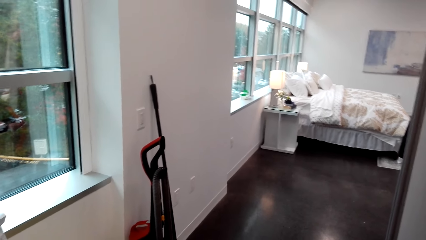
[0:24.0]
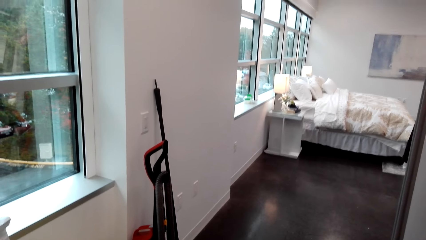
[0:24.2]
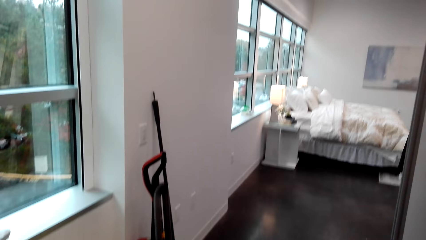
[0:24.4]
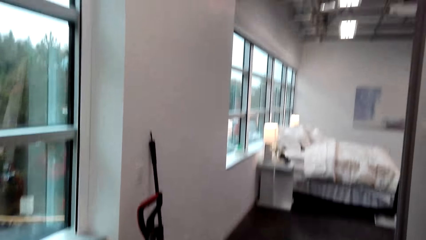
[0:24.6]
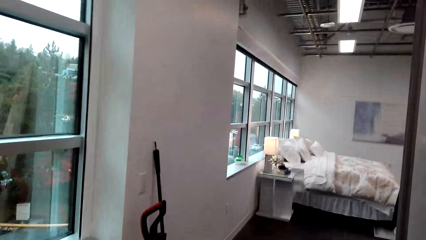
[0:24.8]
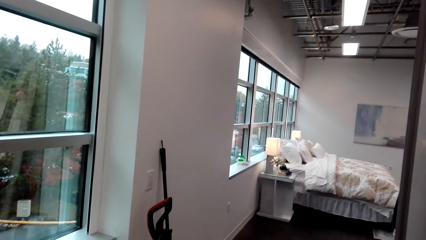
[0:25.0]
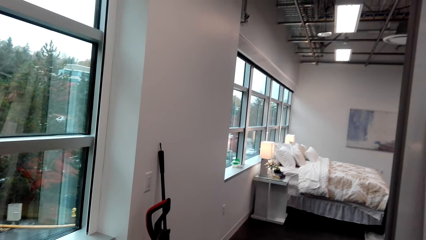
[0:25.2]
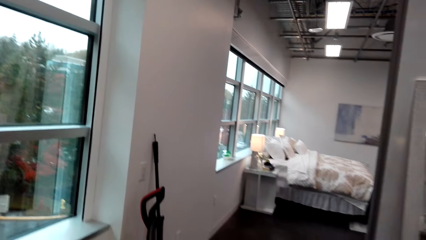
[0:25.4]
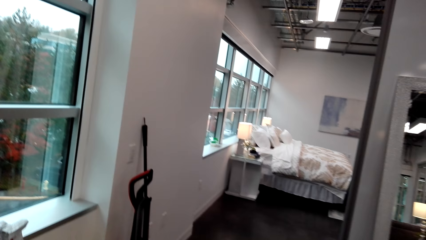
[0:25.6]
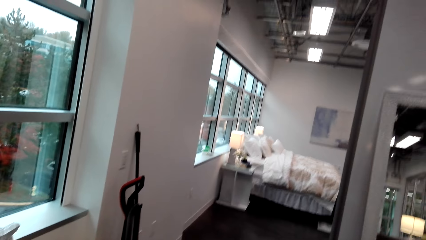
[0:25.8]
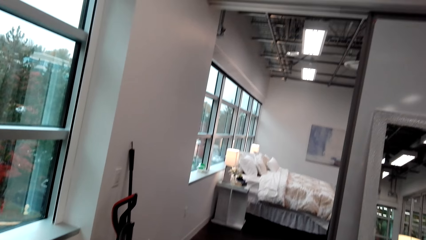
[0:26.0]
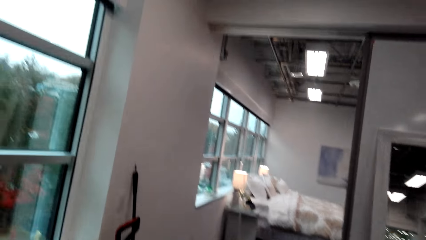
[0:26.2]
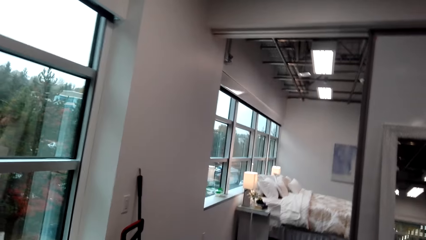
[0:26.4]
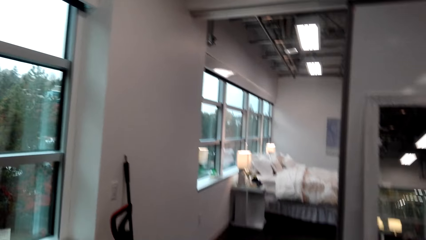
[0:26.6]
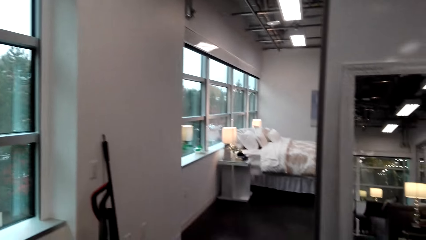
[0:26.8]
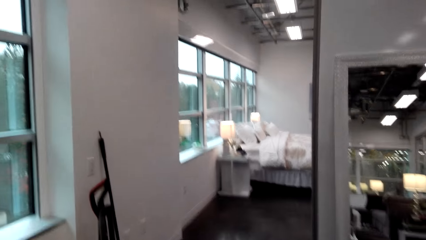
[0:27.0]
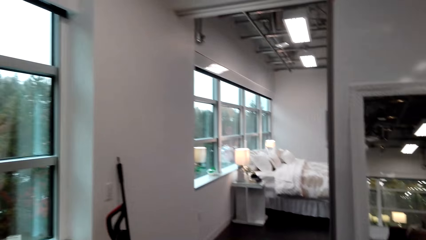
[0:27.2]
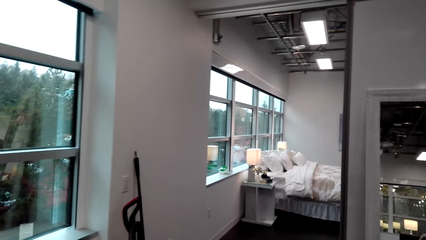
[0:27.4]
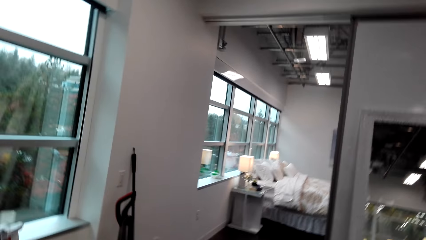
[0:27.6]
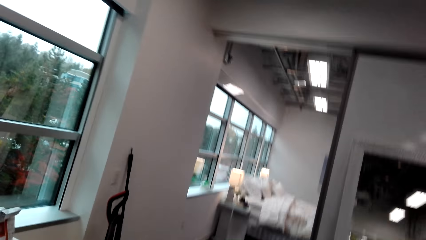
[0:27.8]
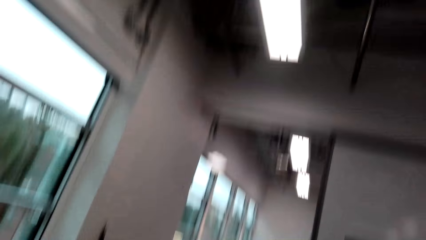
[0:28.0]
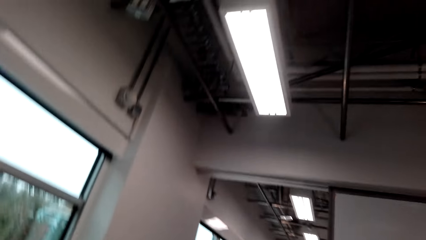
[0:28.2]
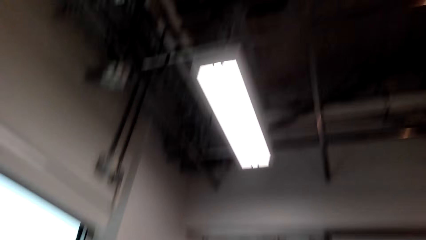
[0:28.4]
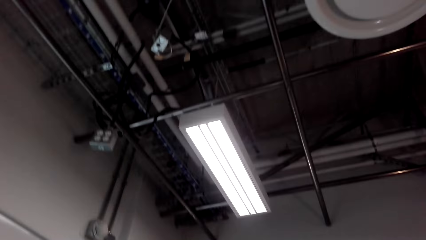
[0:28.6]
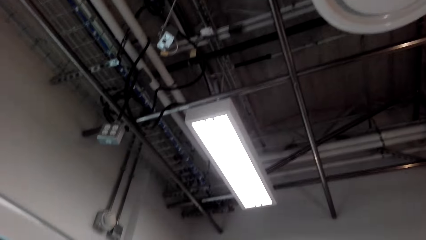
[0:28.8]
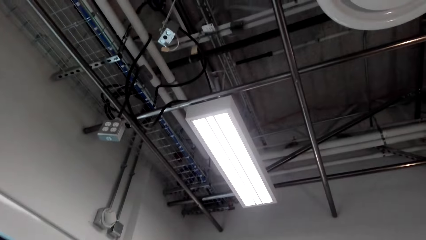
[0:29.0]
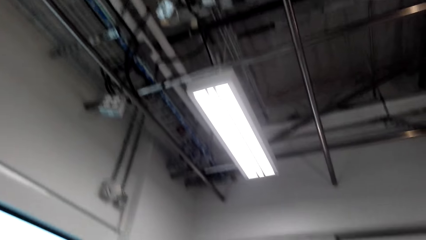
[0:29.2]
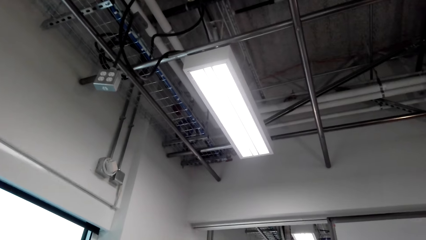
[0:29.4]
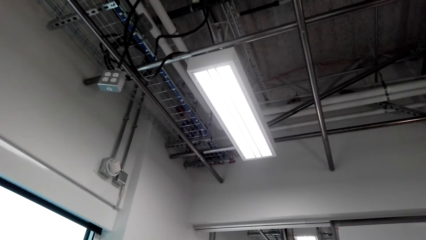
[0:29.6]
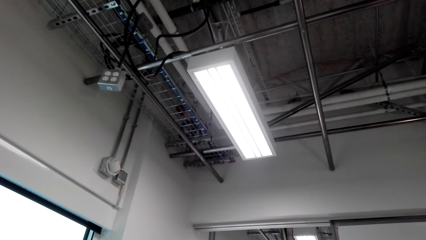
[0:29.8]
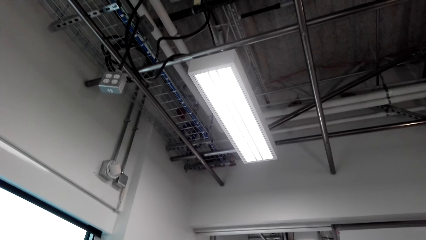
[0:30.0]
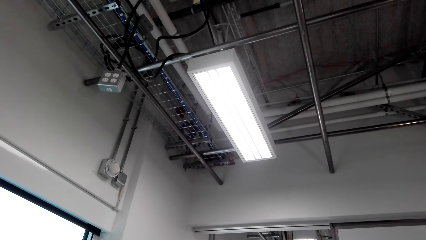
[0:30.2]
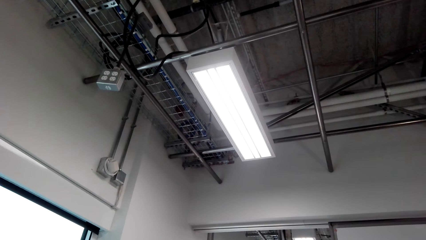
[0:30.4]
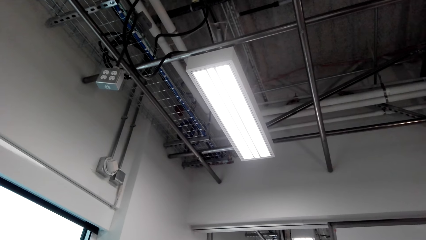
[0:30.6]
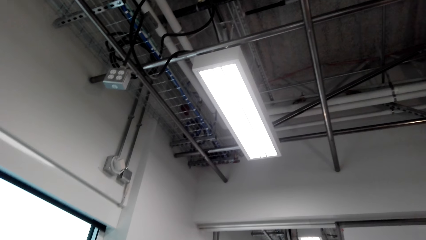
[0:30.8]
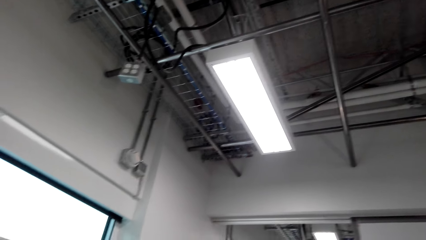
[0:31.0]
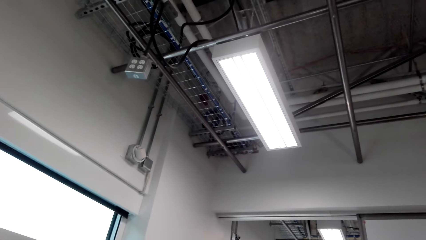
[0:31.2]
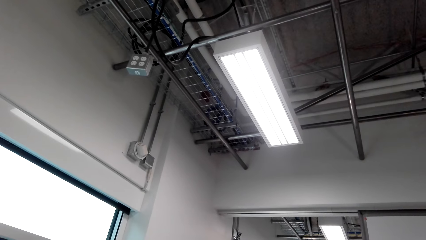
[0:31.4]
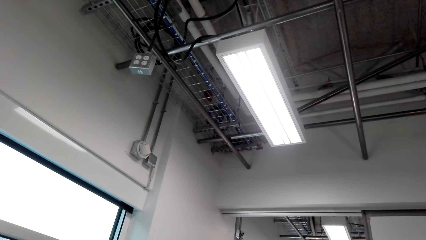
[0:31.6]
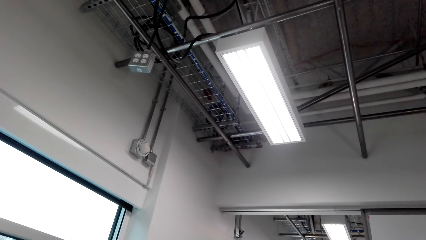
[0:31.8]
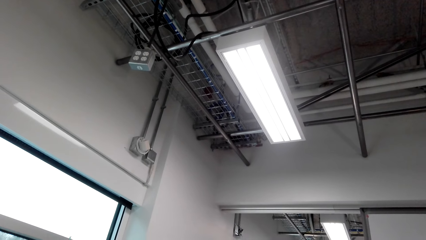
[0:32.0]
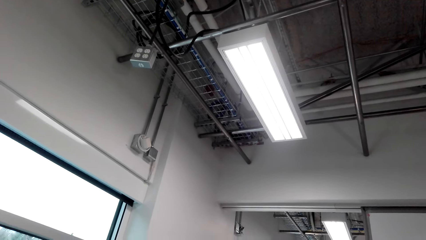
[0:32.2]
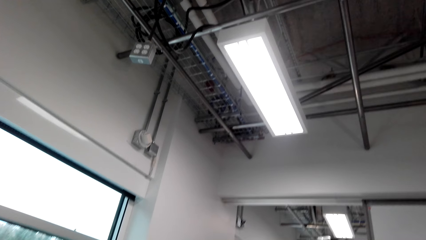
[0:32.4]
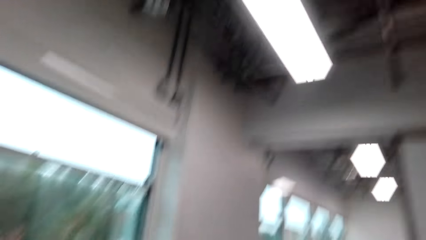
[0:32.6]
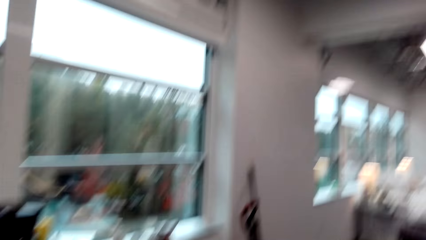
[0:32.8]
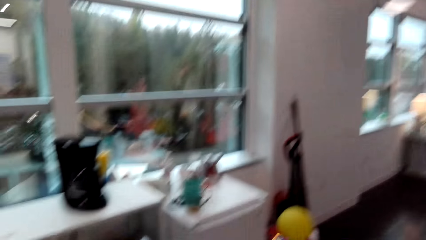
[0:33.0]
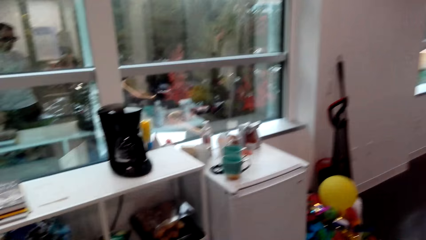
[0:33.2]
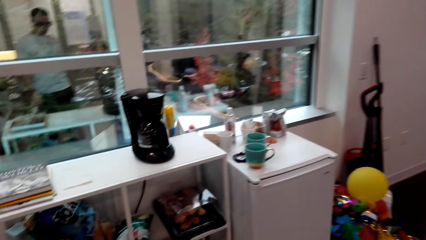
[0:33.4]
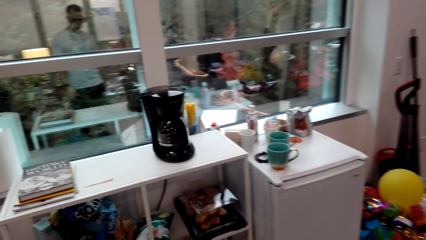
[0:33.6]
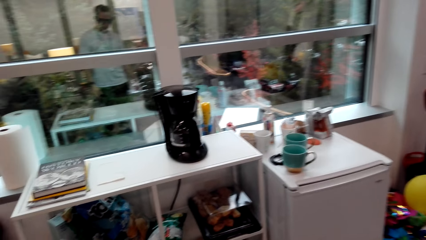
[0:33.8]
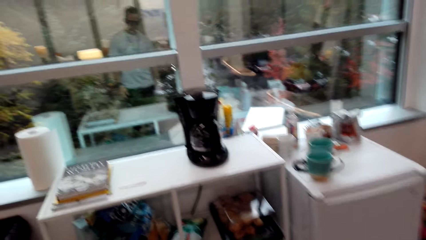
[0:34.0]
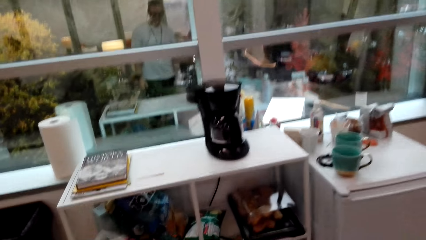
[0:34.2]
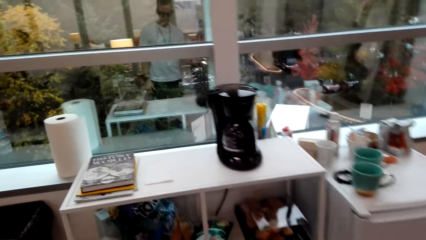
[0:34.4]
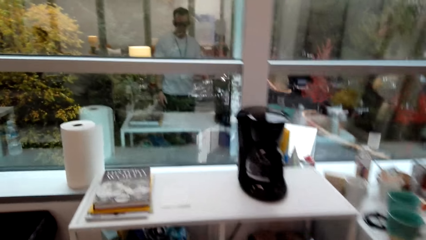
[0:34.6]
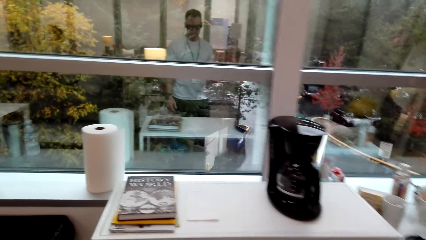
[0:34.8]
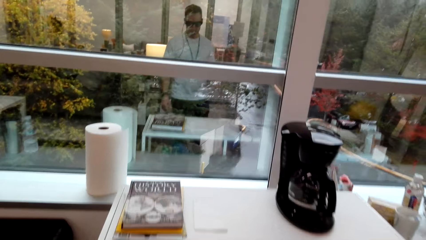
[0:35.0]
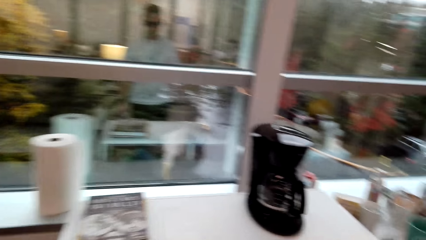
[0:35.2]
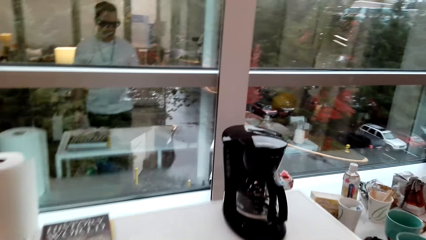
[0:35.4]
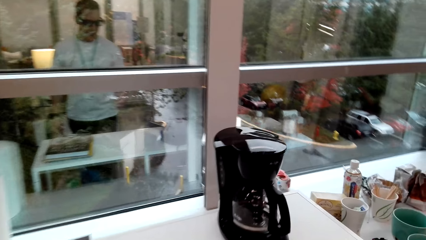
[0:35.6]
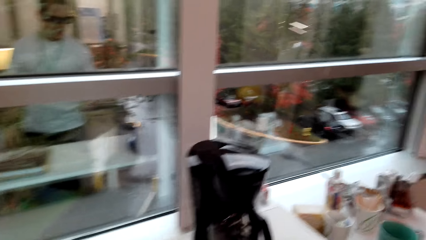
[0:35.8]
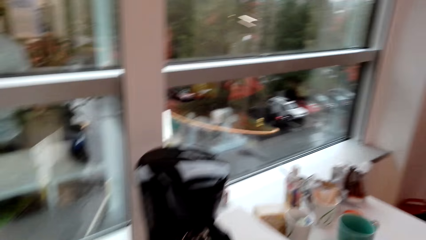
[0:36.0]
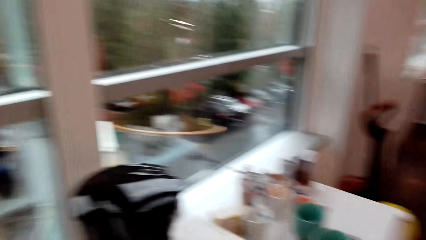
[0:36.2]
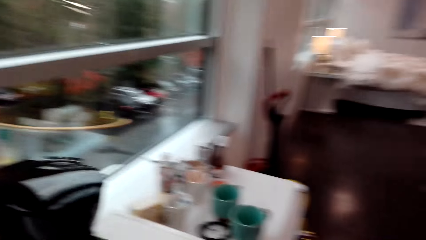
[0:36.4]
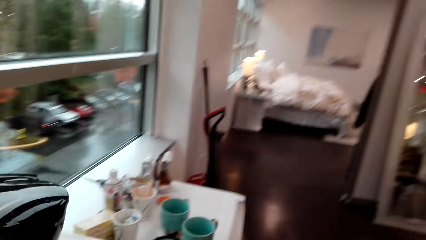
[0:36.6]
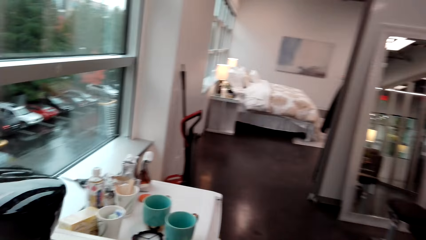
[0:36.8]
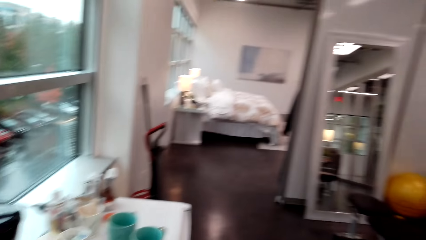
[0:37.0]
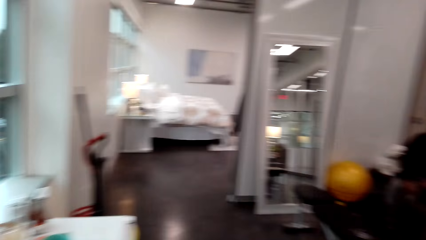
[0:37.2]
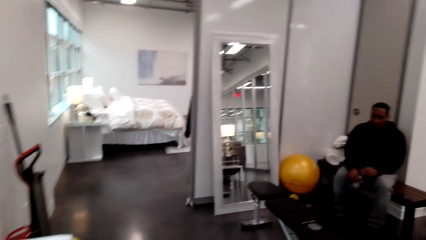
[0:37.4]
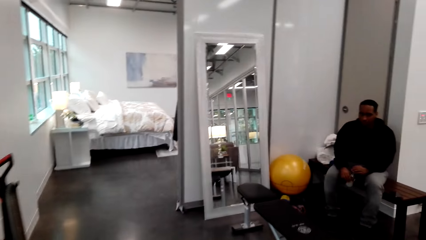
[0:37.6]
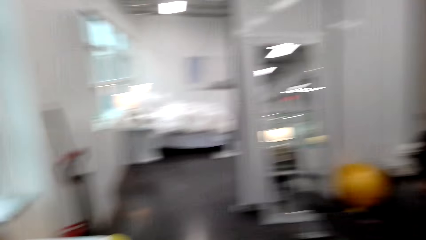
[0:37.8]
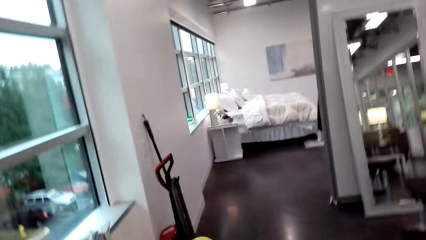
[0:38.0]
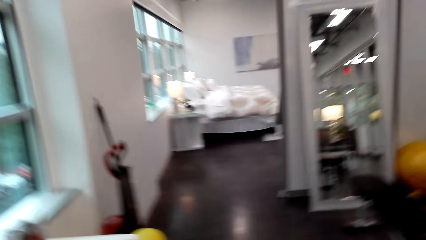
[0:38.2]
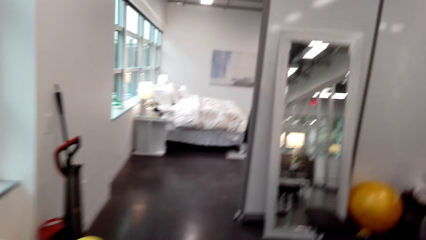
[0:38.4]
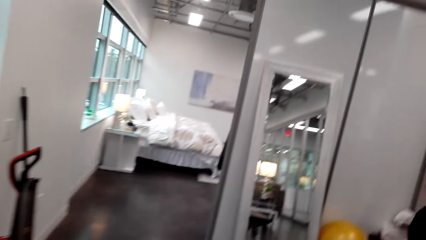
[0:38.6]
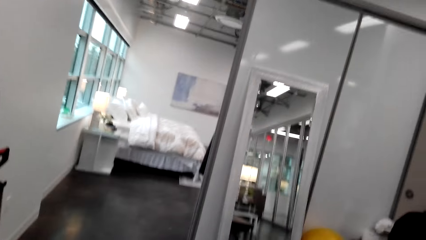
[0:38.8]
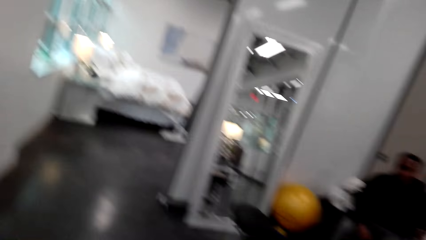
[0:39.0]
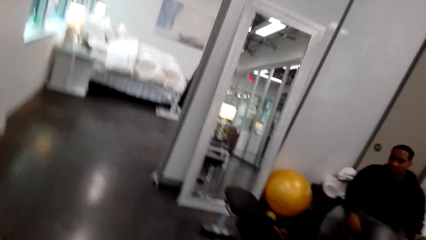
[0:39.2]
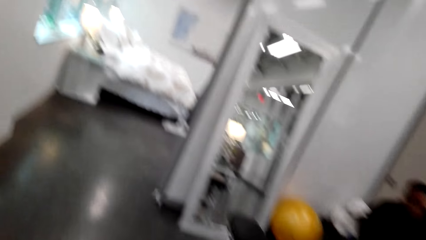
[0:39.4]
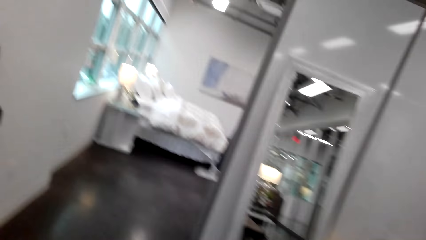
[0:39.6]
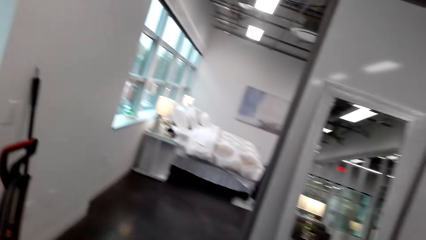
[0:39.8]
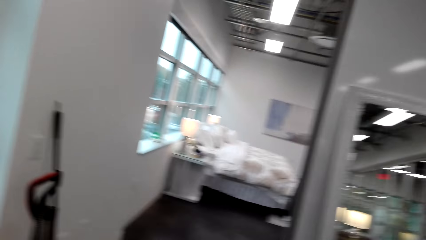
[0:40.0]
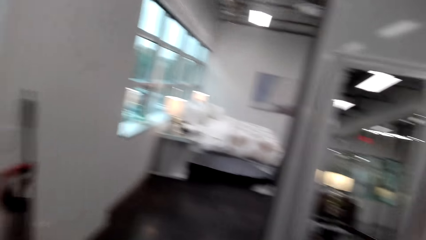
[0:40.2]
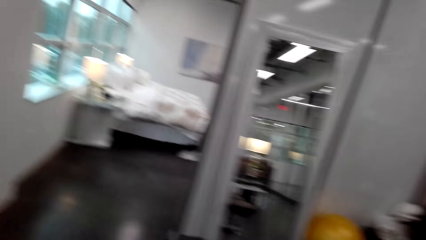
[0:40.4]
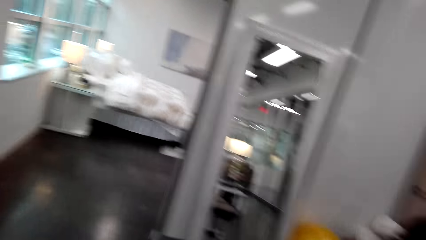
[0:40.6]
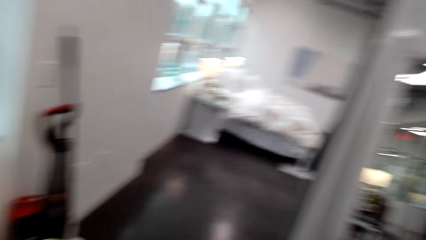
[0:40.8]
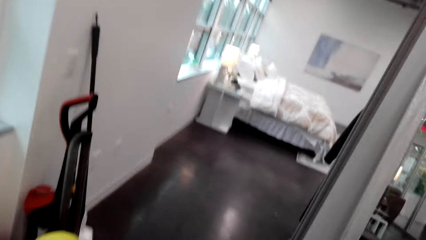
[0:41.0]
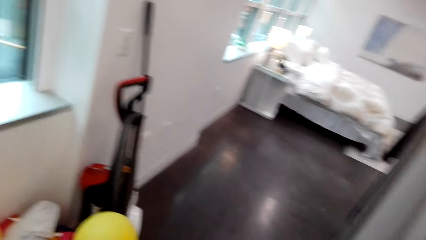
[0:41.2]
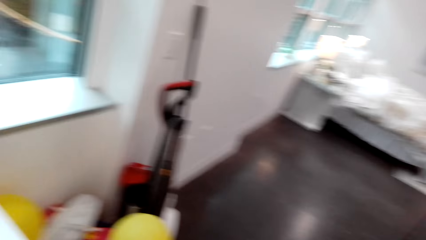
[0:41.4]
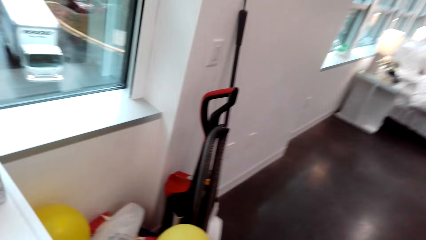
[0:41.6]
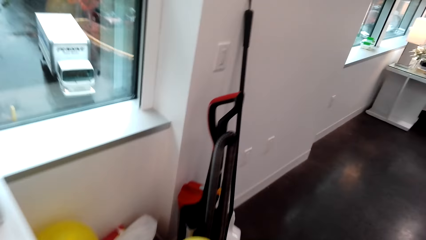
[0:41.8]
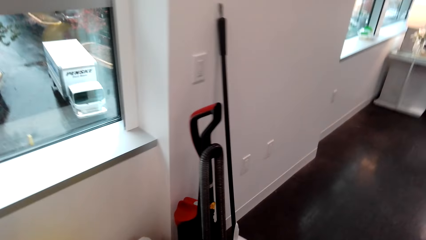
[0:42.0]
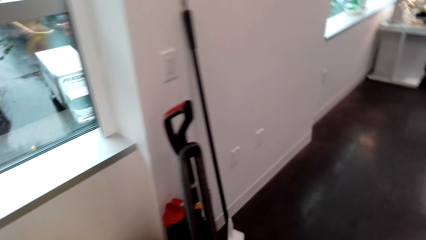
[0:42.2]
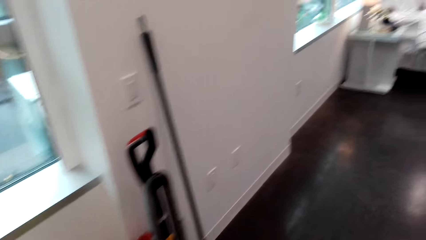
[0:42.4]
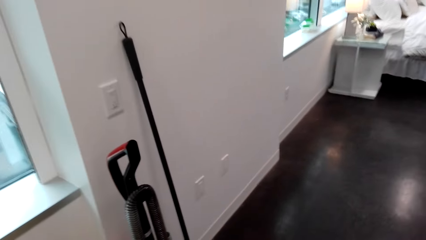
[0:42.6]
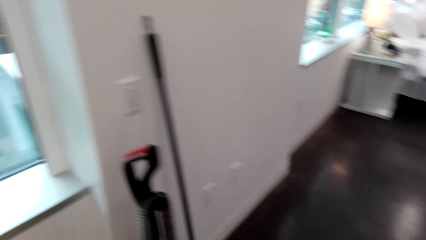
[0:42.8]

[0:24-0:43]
The camera wearer converses with a man. They walk around the room.
